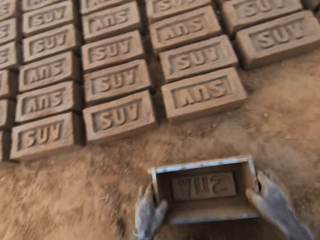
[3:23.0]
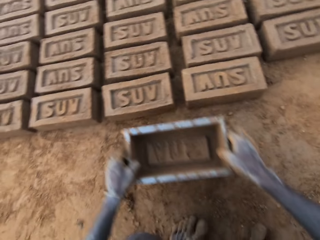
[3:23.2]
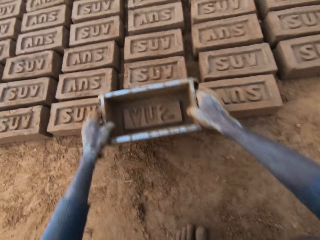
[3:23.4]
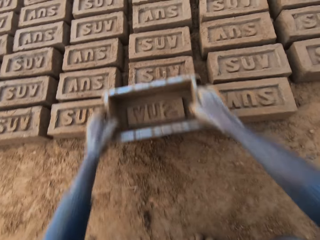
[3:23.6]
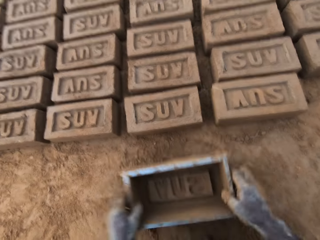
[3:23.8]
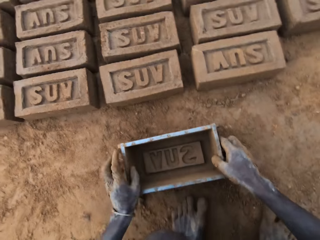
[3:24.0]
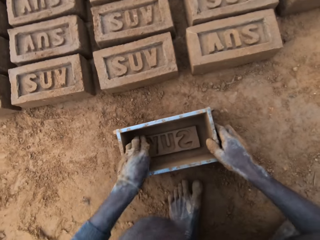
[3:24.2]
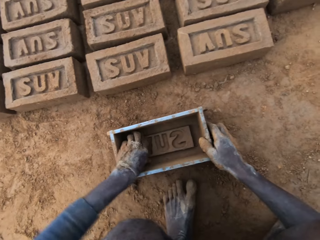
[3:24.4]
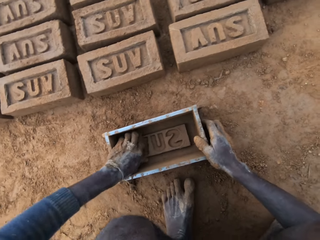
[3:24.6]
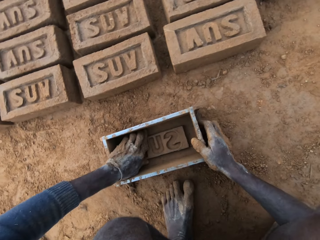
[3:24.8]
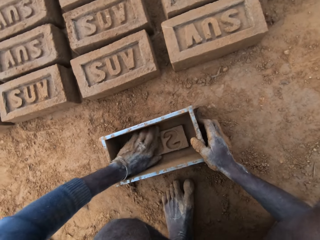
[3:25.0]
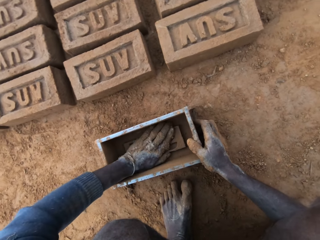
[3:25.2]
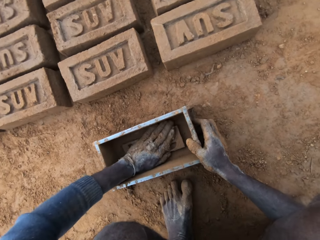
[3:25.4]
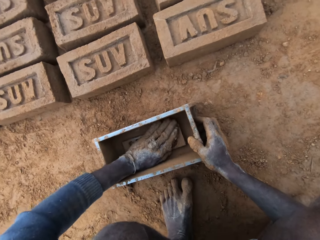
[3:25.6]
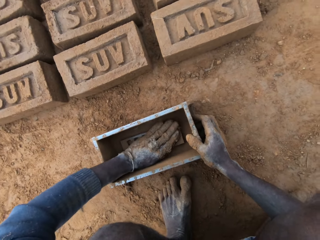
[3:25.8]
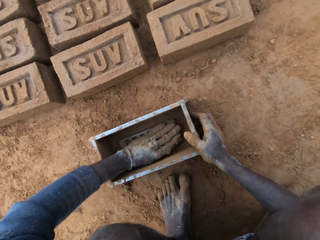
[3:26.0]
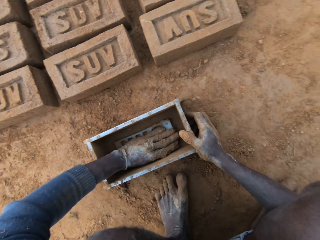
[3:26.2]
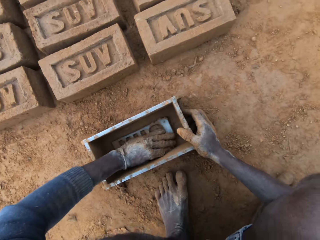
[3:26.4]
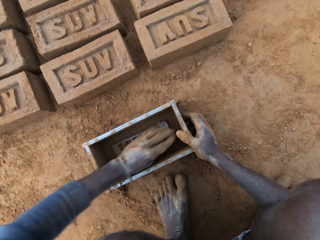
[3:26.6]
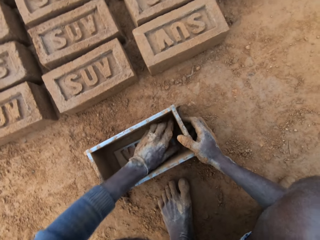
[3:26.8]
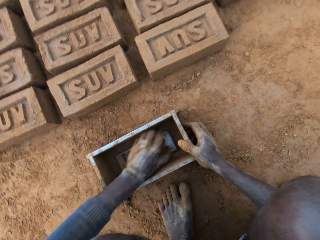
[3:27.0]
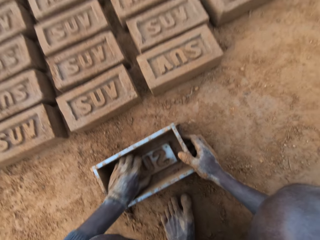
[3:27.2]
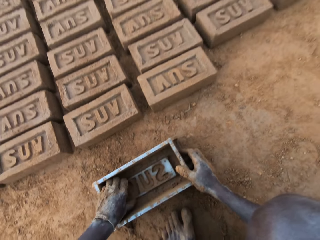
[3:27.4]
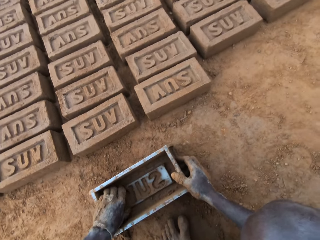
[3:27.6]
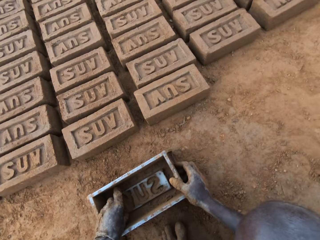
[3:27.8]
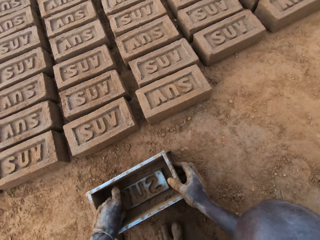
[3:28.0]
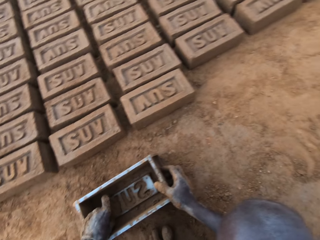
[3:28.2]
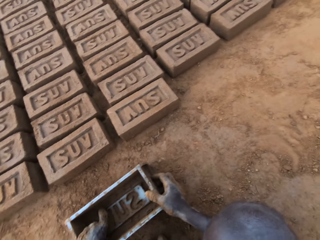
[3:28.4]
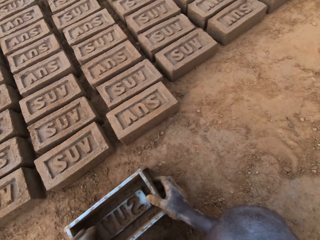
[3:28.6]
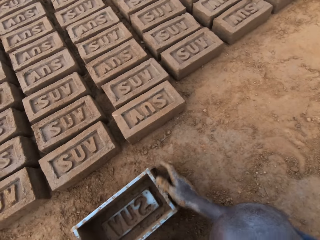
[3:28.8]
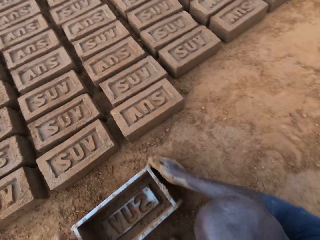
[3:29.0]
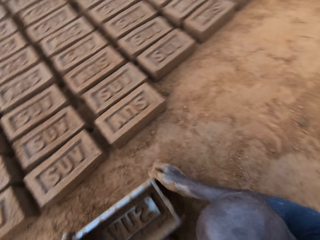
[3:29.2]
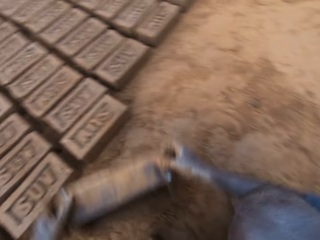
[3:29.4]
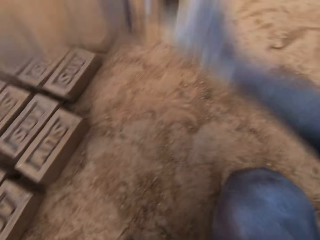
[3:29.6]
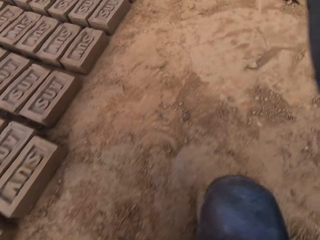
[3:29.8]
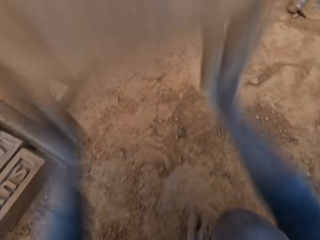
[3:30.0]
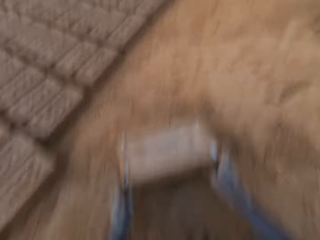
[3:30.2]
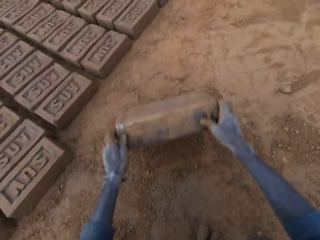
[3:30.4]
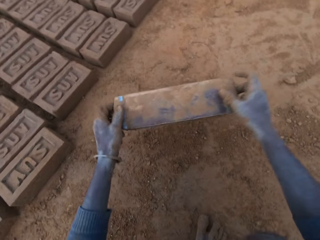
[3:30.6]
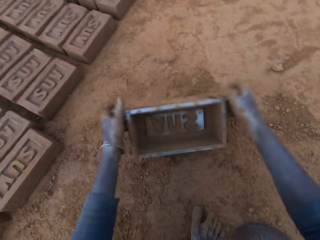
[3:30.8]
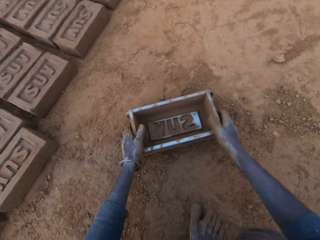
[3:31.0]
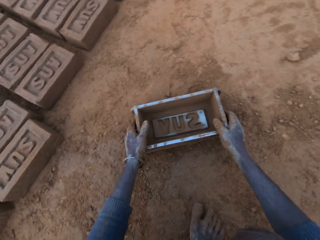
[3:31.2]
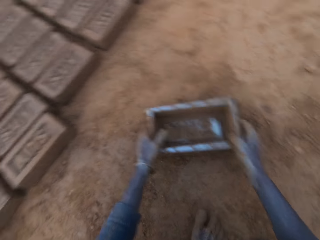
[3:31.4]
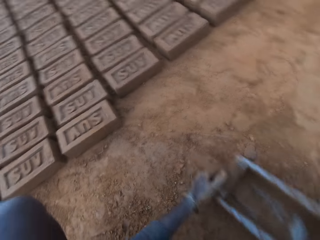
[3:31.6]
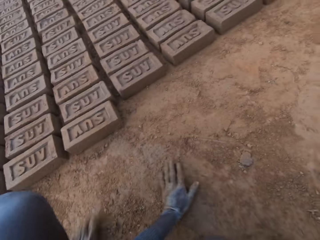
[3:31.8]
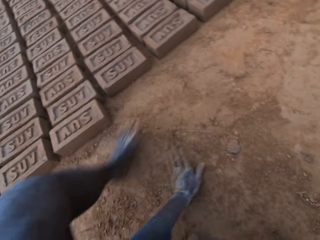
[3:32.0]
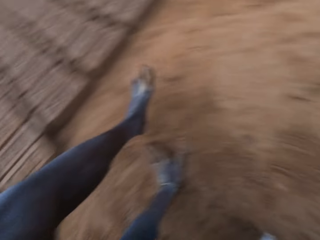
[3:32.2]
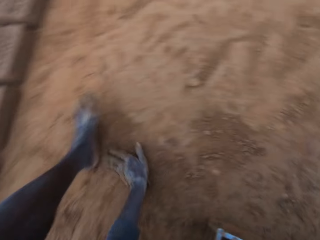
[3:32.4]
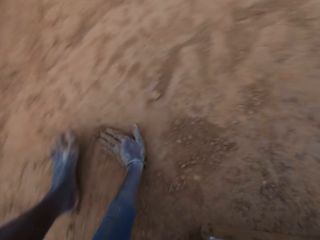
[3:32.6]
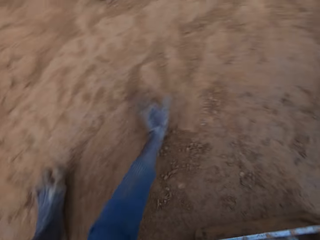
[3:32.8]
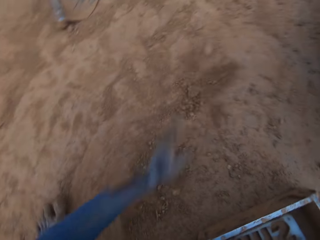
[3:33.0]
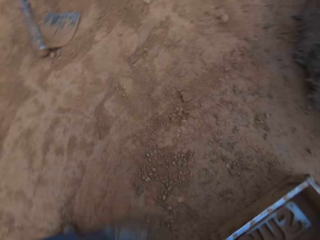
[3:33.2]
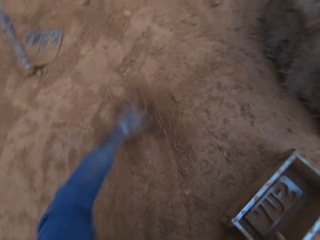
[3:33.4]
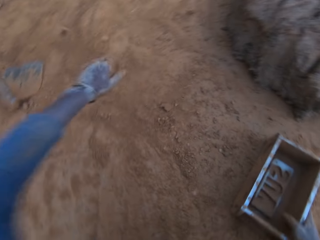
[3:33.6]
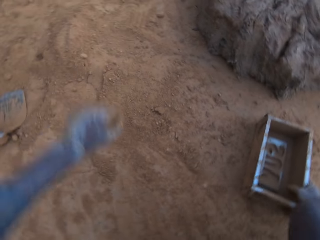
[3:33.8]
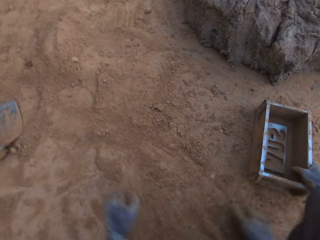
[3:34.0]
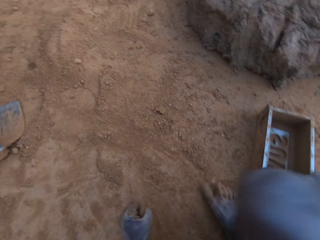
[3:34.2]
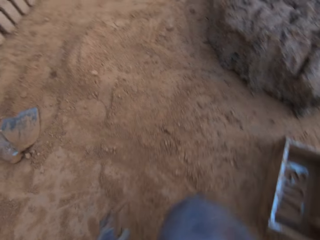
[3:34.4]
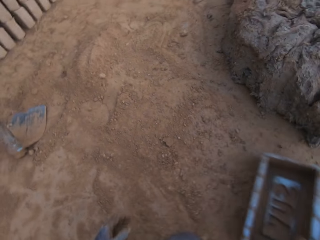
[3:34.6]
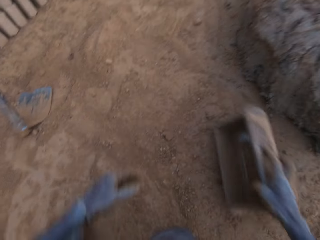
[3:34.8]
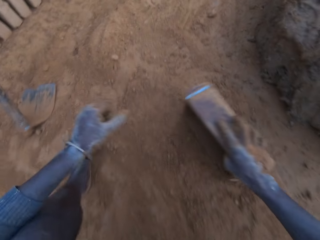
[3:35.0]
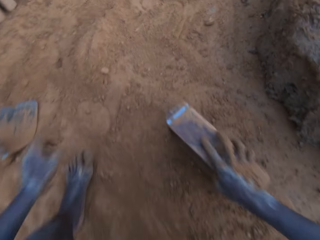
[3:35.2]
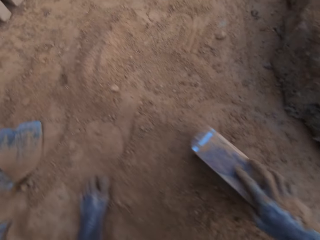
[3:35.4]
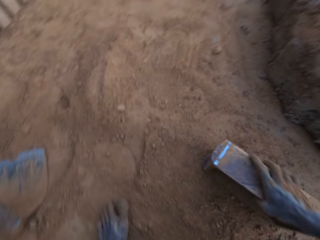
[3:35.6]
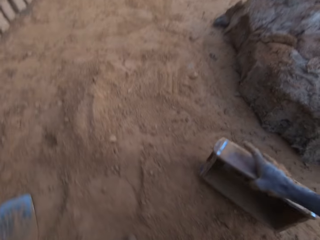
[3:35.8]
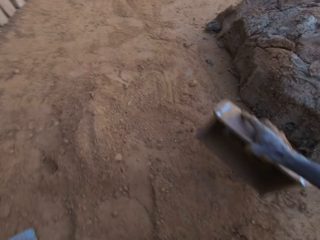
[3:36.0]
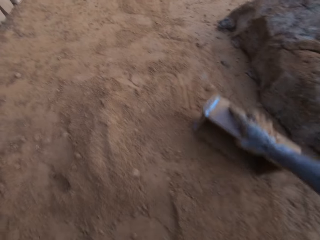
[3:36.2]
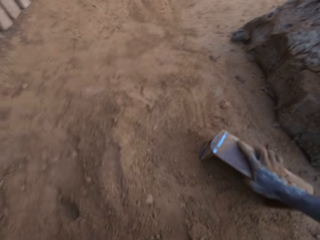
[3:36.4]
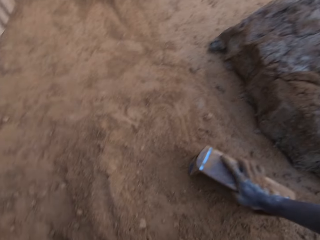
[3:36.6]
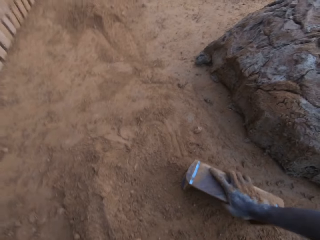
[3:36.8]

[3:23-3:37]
The camera wearer places the brick mold on top of the brick. He hits another brick with the brick mold. He places the brick mold on top of the brick again. He removes clay from the brick mold. He picks up the brick mold on the ground. He hits the brick mold on the ground. He rubs his hand on the ground. He gathers soil with his hand.

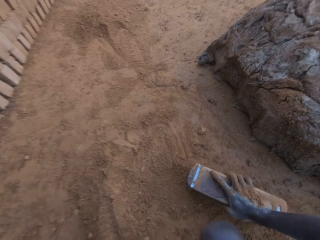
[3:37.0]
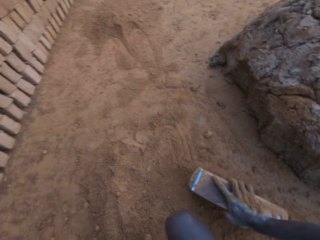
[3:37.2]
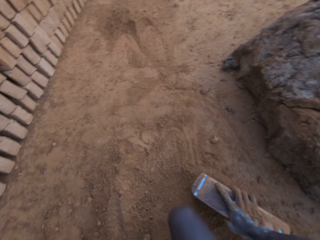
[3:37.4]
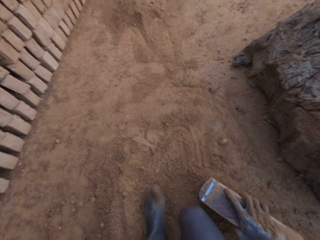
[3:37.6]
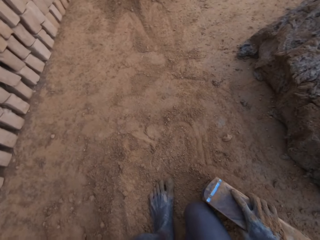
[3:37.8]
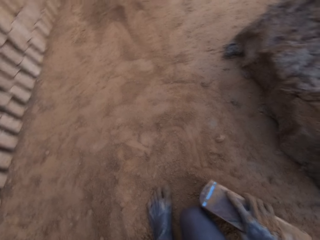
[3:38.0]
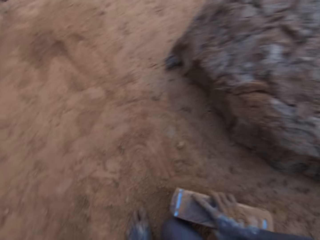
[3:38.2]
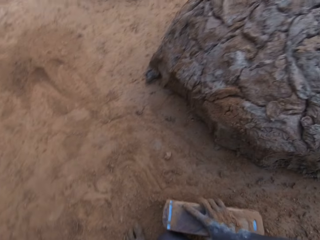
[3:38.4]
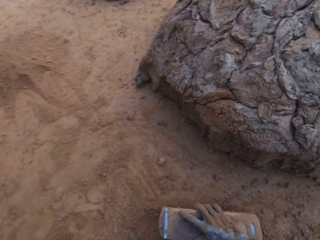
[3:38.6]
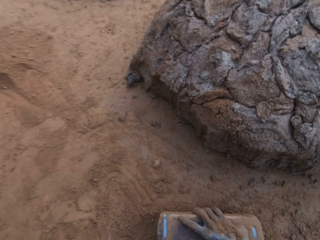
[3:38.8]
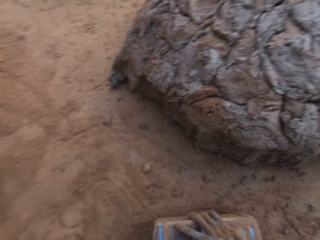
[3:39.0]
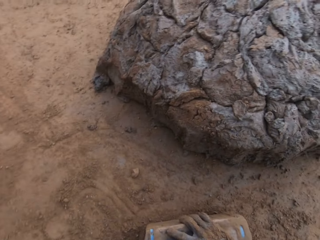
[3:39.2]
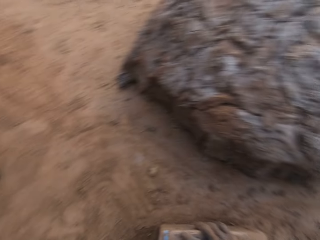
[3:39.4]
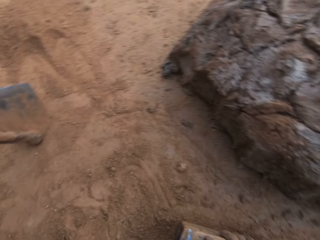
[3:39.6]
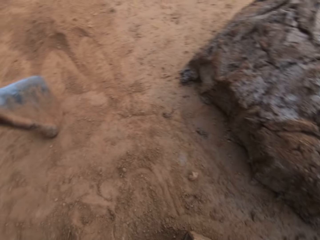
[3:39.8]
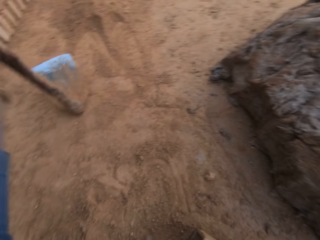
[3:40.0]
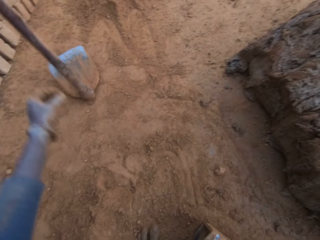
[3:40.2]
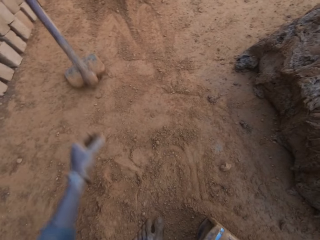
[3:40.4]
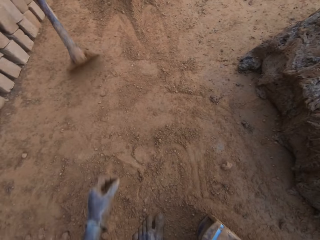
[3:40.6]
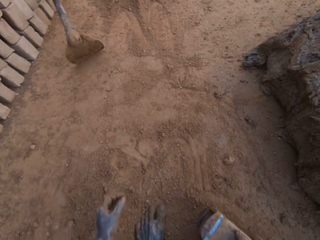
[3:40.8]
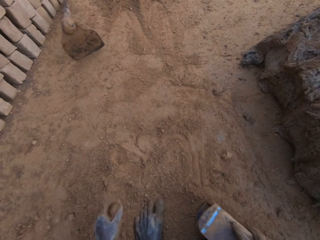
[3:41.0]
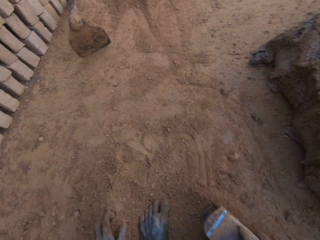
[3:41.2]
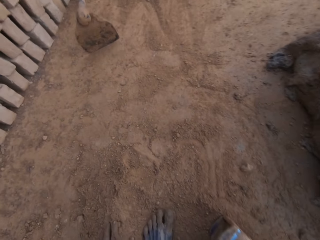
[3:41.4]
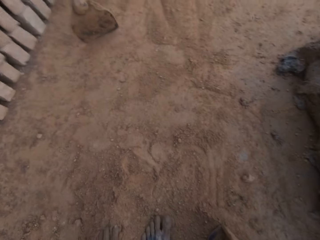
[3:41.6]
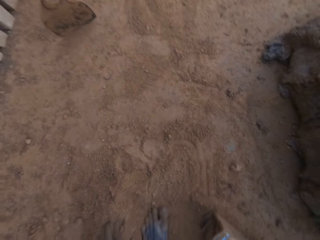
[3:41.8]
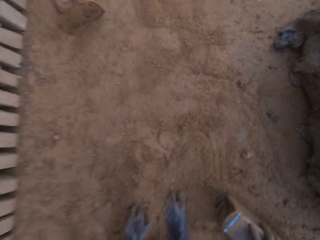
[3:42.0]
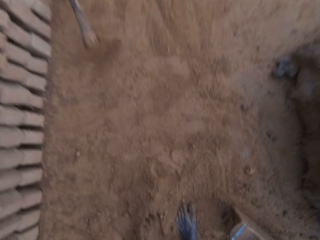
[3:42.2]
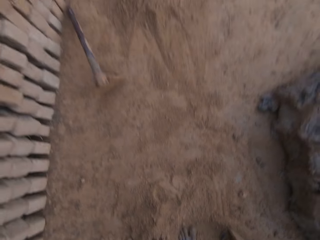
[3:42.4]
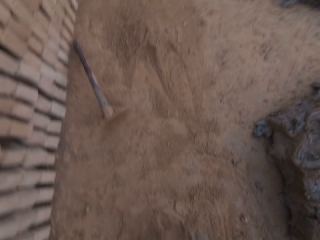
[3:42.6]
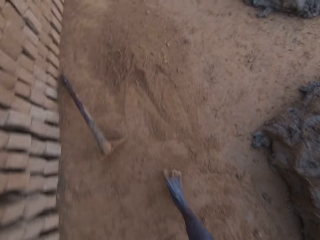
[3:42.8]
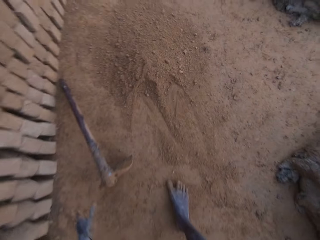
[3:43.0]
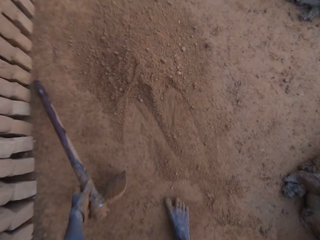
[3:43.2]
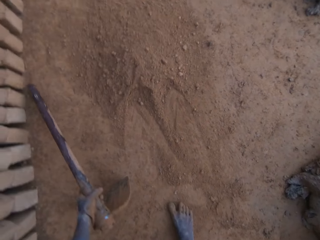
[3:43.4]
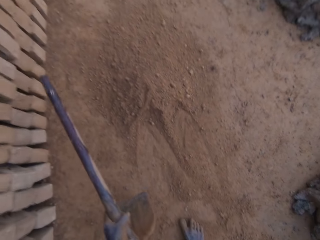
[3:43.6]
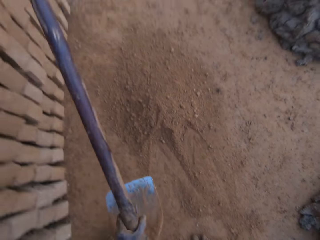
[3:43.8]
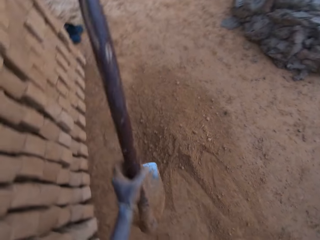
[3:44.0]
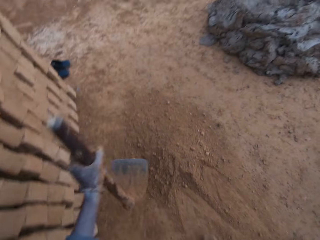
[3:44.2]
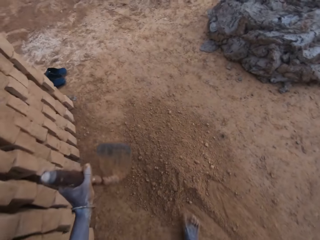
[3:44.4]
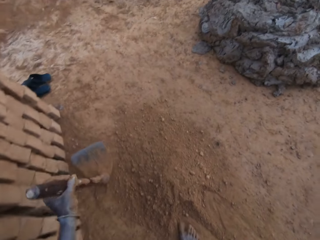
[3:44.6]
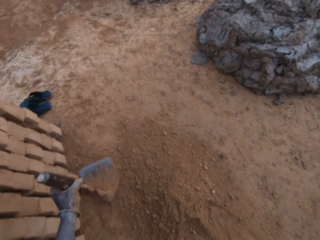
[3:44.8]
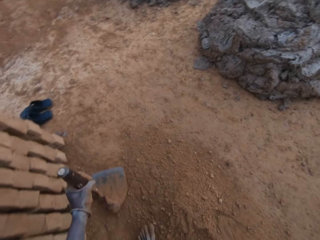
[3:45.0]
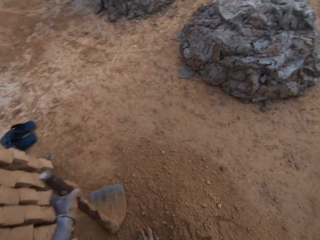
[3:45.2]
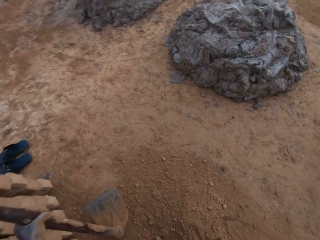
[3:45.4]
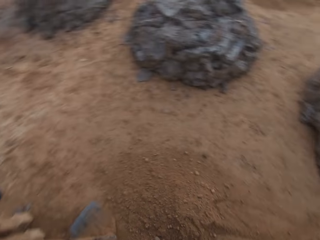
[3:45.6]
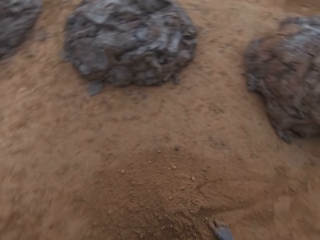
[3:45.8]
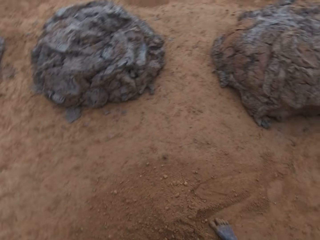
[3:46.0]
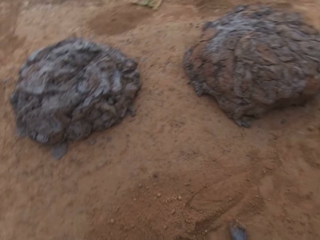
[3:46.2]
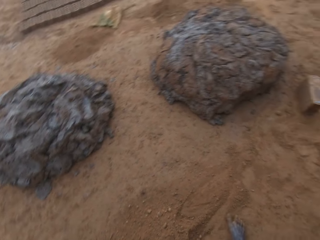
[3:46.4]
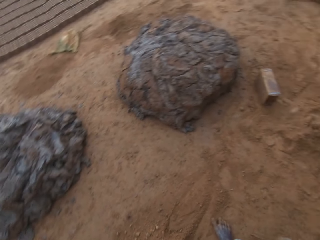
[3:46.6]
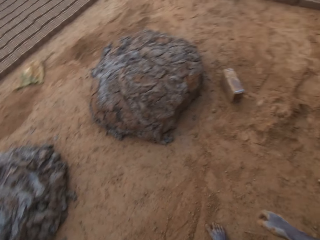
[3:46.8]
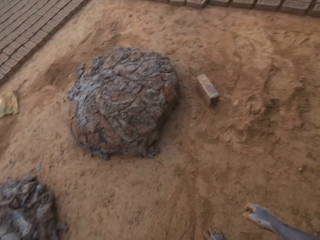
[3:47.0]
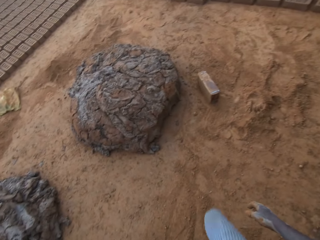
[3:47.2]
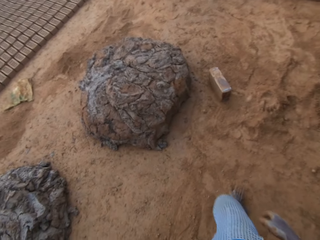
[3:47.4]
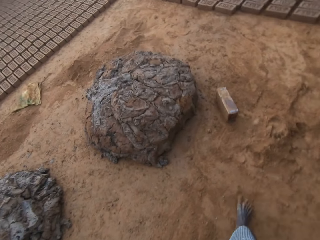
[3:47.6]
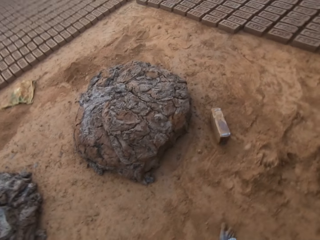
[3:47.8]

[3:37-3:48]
The camera wearer throws a hoe or garden hoe on the ground. They move the hoe. They walk around. They pick up the hoe on the ground. They place the hoe against some bricks. They turn around.
